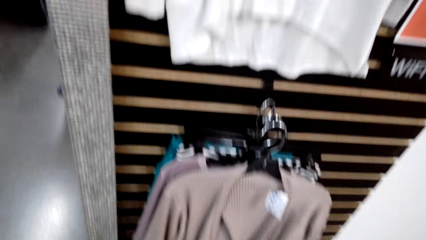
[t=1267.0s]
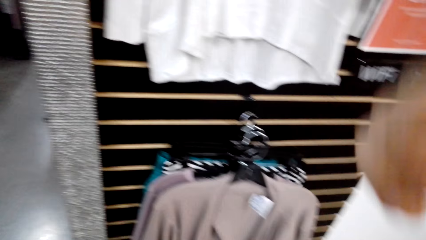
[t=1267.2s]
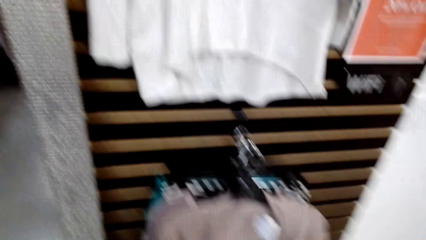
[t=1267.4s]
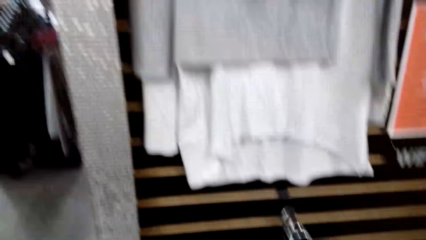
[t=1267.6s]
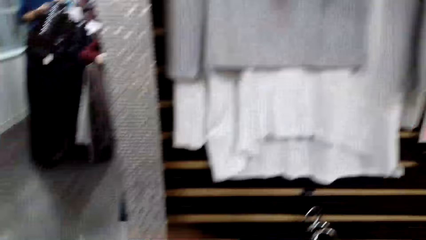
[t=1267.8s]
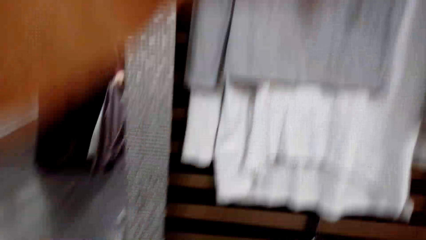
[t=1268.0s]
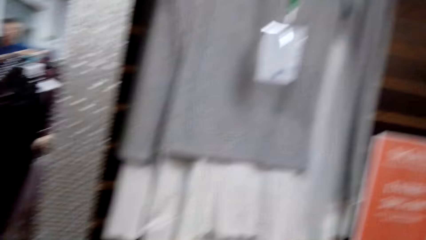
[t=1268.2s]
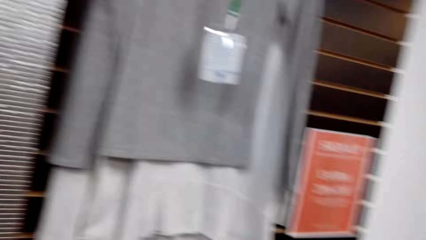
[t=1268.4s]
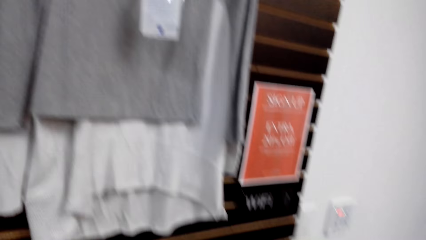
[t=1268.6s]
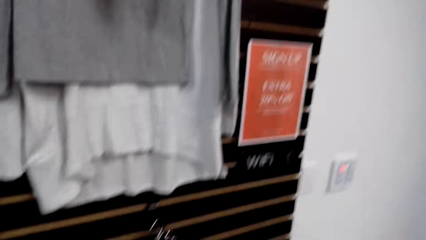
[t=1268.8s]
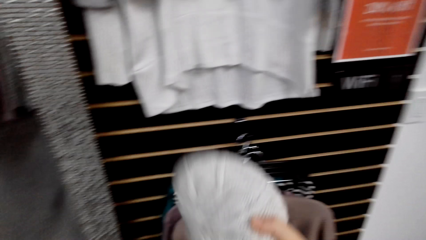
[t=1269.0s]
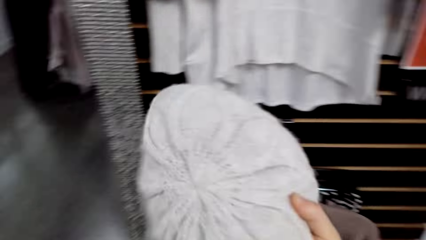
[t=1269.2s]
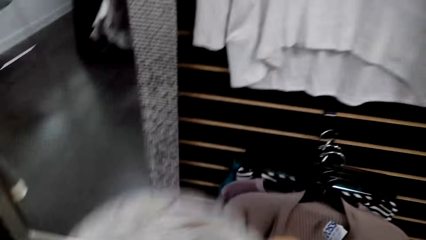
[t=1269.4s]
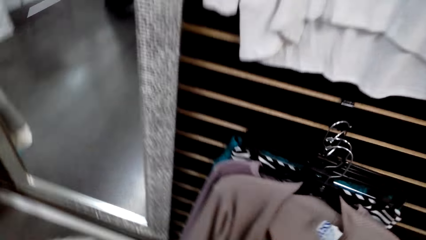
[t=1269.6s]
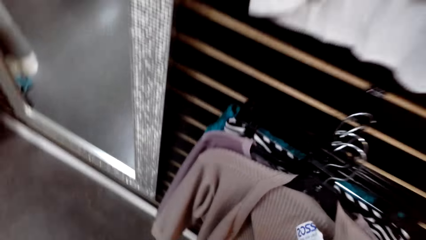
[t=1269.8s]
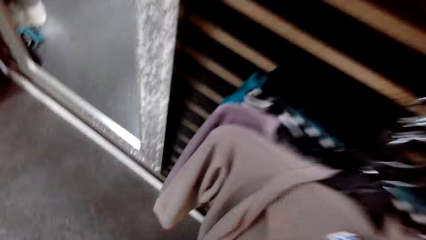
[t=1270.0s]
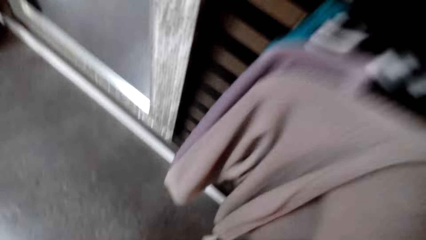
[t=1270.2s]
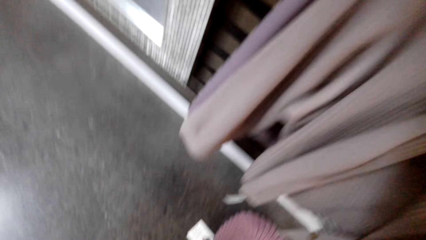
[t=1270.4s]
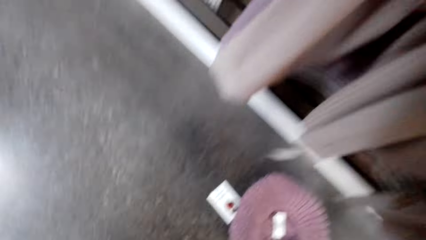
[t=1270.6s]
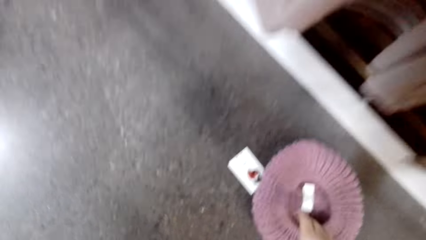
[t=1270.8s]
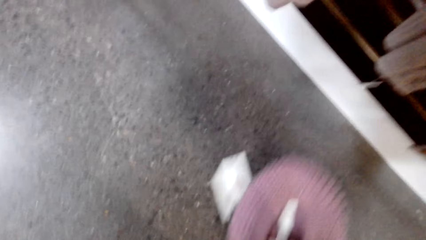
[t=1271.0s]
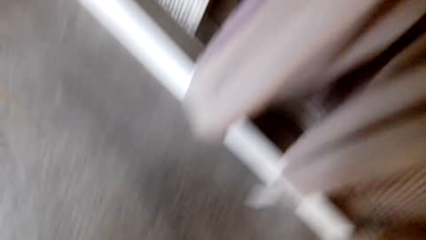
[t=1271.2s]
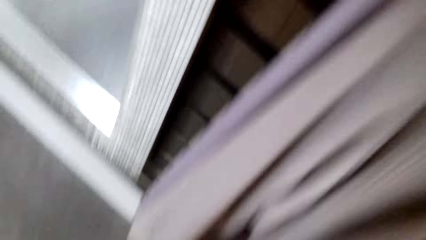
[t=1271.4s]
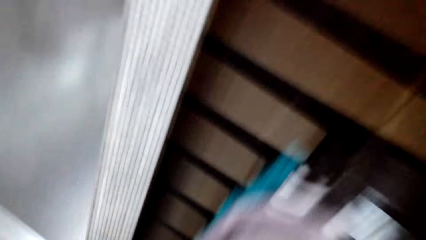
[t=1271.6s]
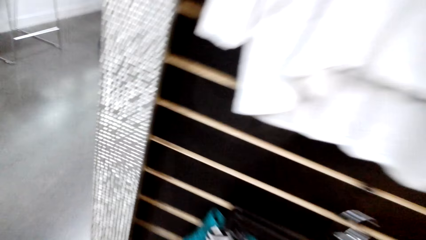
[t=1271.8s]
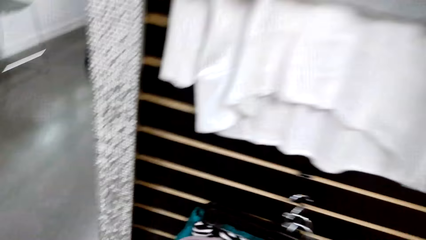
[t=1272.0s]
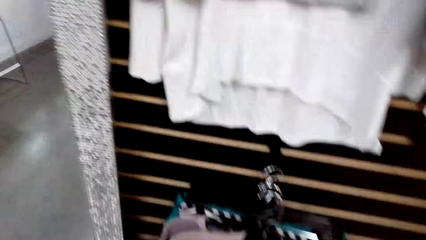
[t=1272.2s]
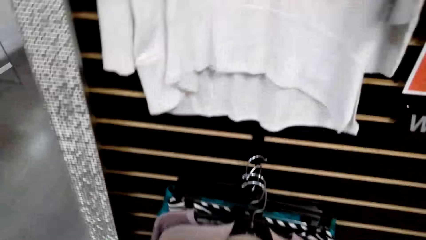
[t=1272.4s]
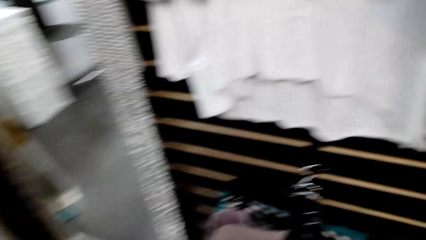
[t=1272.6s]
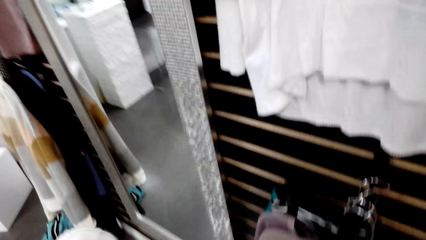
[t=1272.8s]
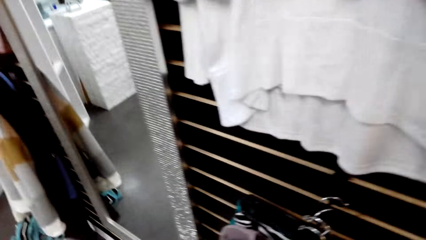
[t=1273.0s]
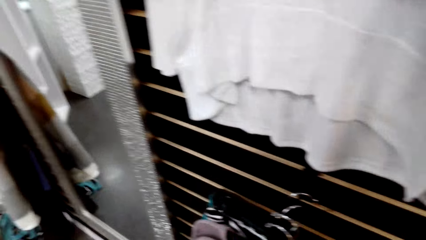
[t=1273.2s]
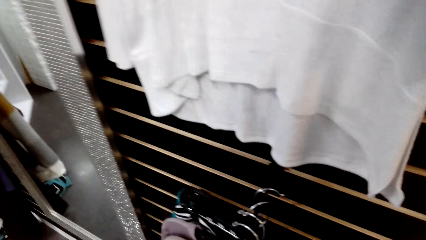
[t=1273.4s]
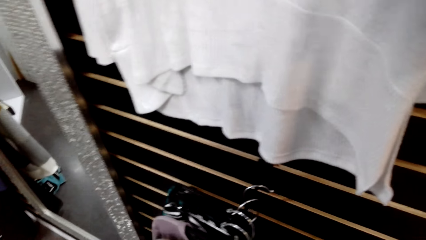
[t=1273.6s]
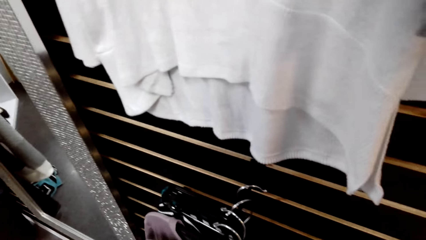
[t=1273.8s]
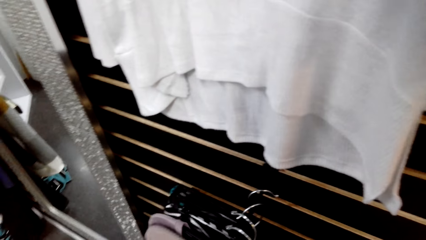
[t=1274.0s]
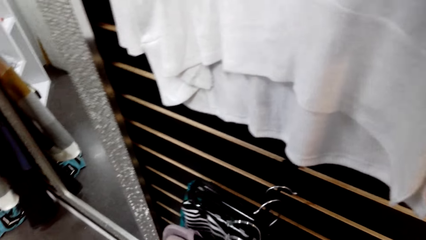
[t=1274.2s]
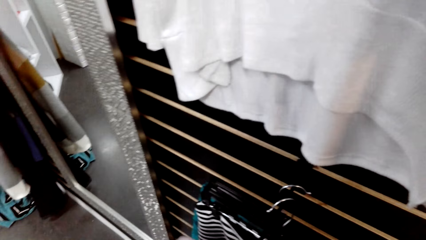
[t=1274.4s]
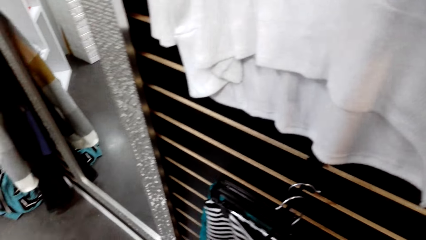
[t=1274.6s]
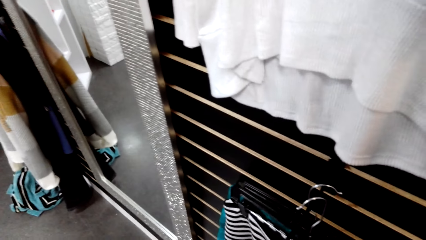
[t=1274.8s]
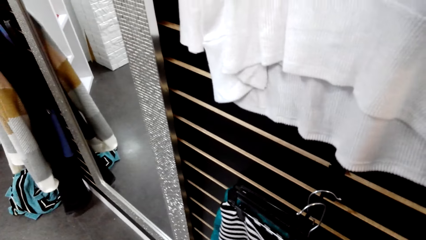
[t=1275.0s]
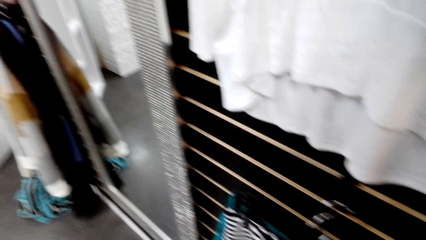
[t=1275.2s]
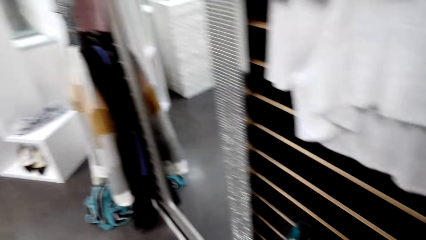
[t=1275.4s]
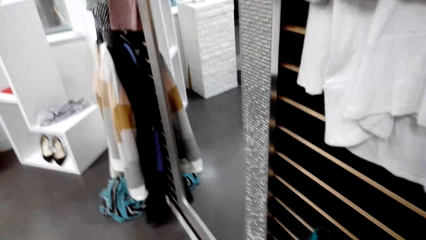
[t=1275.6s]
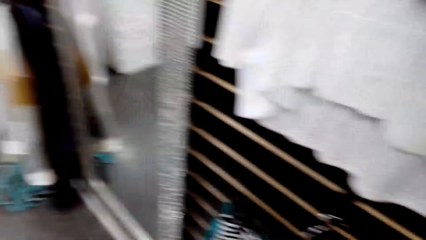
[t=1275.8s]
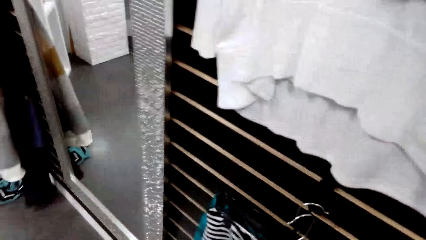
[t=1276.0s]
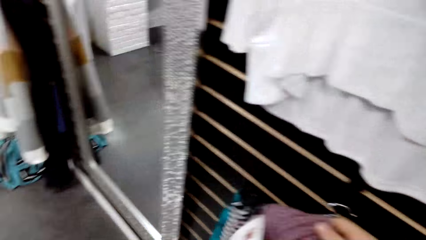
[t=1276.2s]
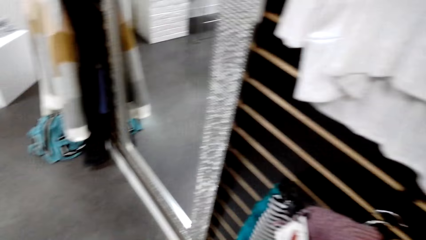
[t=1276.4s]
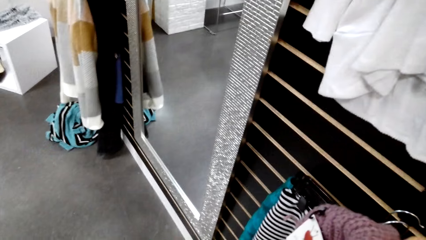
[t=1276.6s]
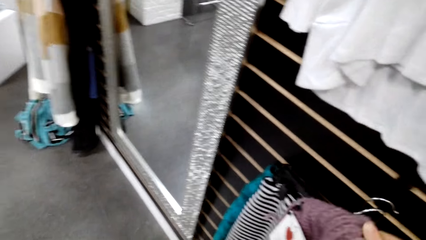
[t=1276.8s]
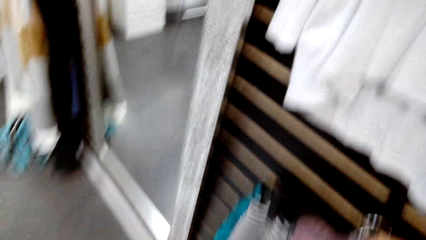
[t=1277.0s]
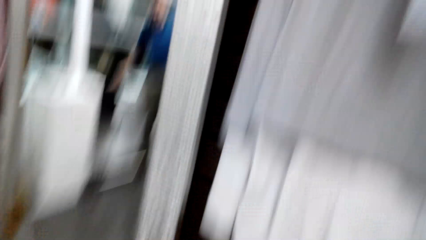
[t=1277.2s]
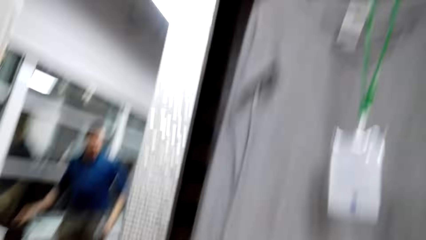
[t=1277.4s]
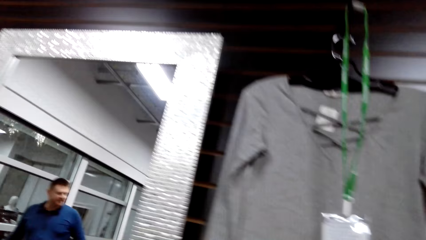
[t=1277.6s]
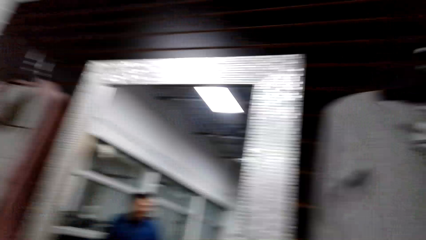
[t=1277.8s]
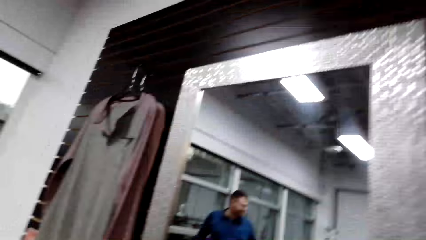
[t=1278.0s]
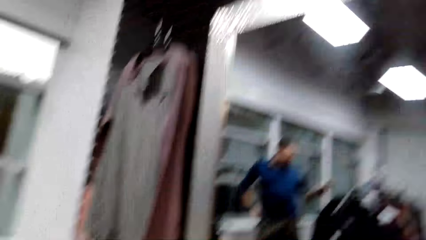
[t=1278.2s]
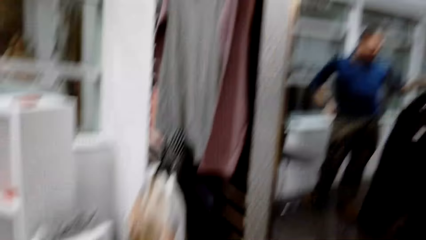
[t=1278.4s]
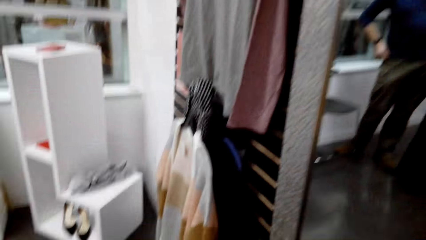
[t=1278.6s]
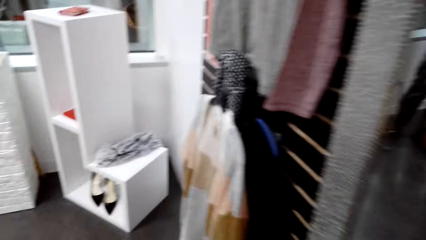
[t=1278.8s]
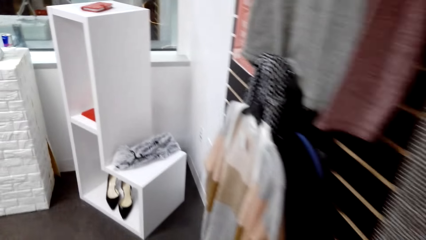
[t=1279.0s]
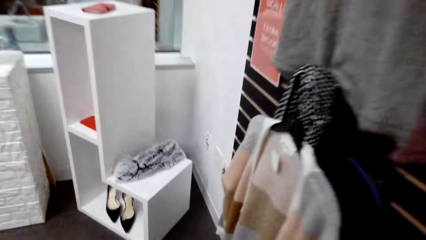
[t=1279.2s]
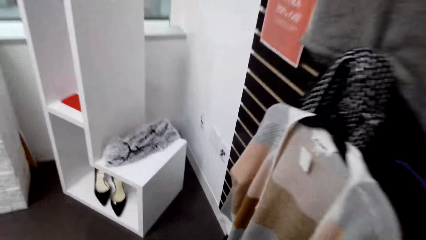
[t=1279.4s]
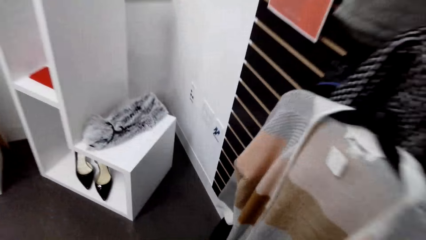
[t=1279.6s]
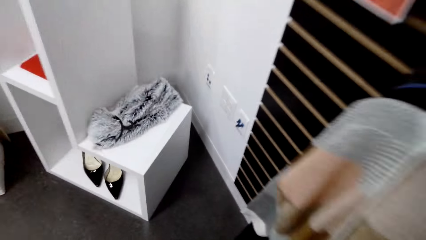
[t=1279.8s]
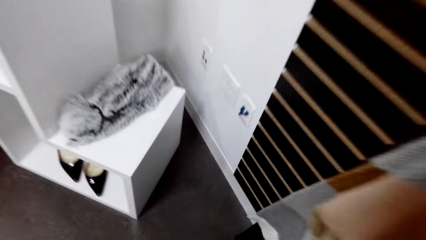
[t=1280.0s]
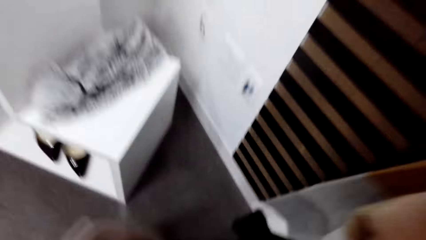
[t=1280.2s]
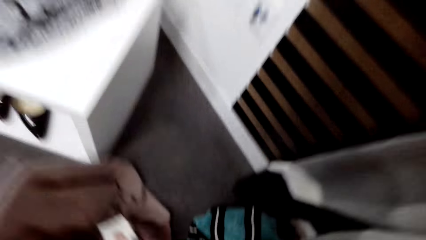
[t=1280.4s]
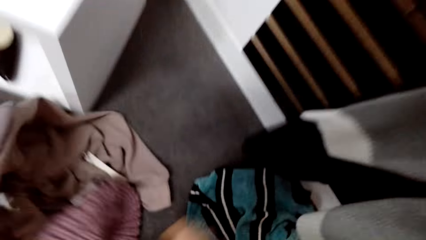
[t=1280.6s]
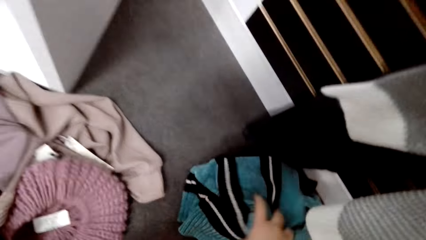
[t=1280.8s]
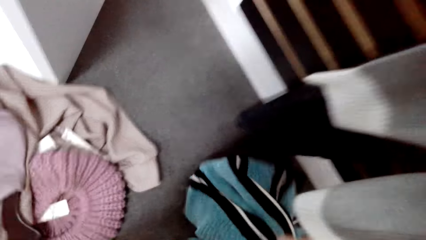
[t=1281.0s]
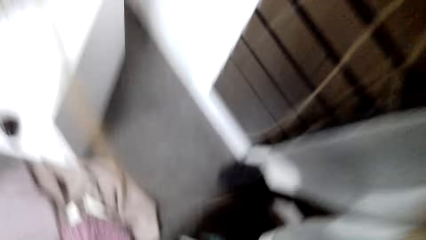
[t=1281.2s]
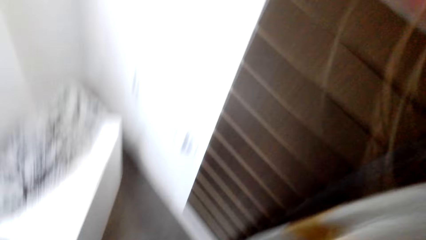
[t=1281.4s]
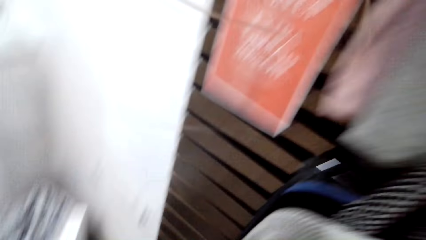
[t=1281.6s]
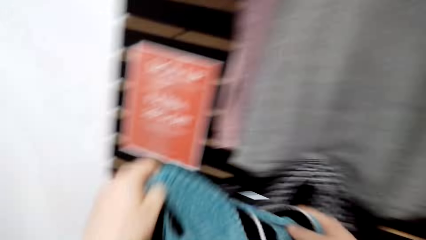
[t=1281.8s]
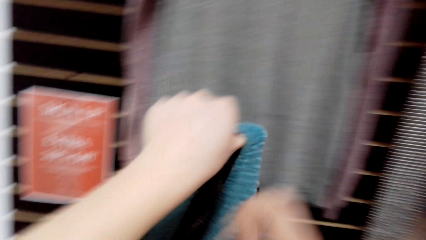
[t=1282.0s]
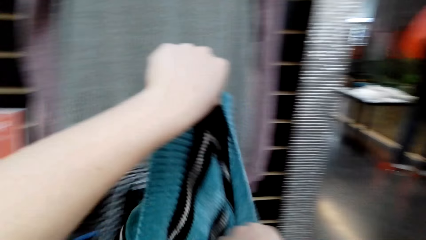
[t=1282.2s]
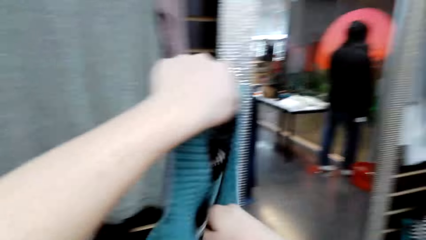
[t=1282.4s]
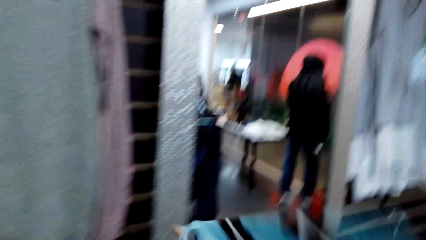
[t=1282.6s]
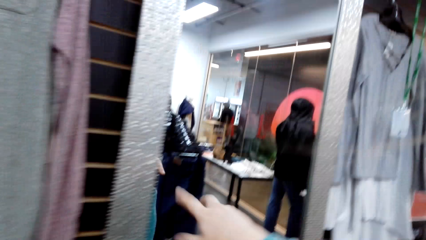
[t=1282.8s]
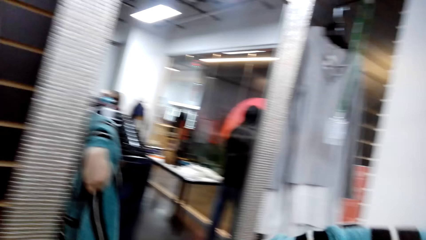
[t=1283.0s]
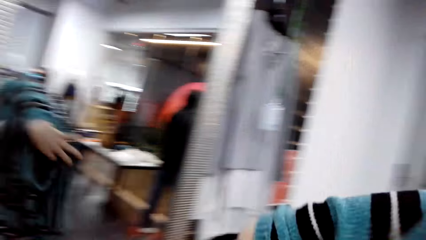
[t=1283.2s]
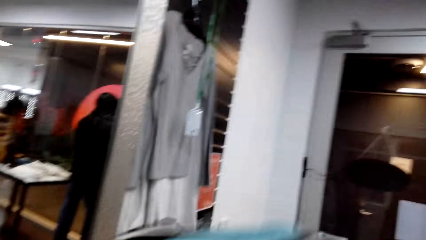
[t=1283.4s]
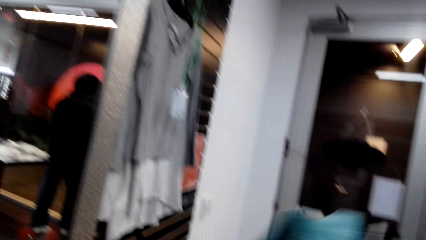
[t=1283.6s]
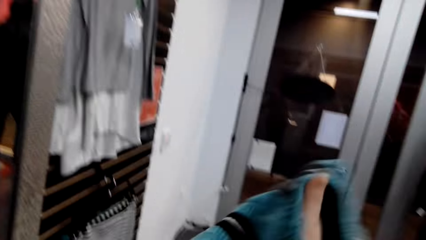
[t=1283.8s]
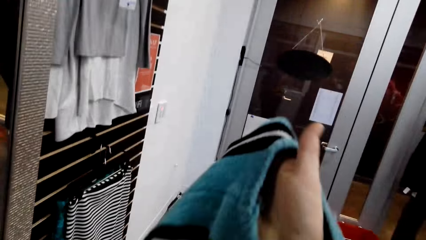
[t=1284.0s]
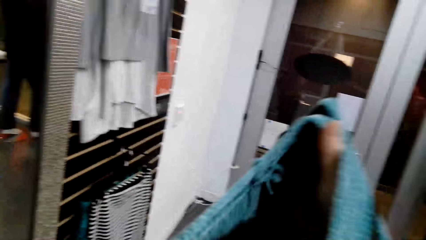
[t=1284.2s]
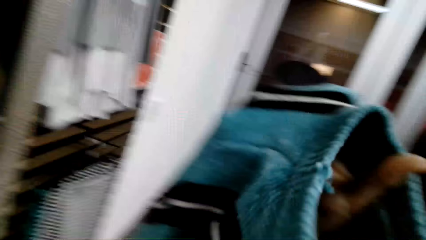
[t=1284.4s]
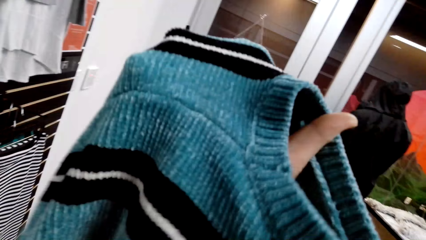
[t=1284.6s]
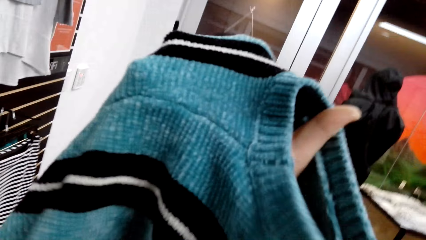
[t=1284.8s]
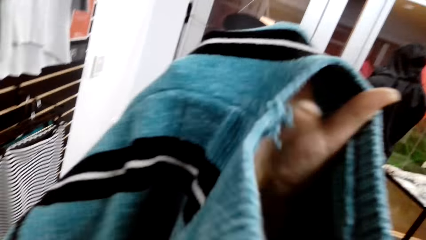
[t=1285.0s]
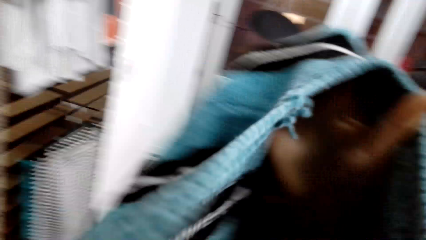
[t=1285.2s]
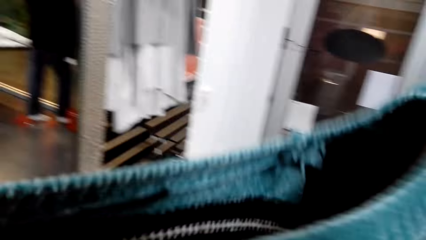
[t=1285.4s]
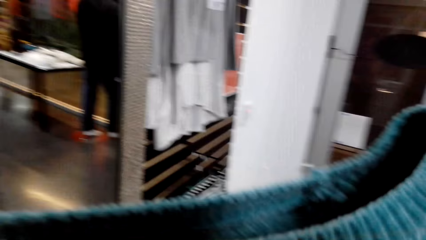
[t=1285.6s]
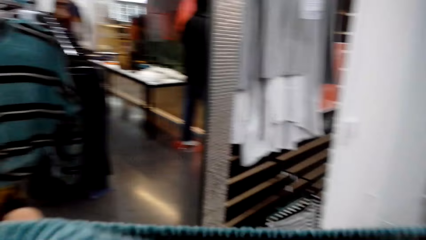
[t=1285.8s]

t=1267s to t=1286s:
The camera wearer talks. They pick the winter cap from the clothes rack. A man talks to the camera wearer. The camera wearer picks the winter cap from the floor. They pick the sweater from the clothes rack. They talk. They walk towards the clothes rack. They pick the sweater from the floor. They arrange the clothes. They wear the sweater.
